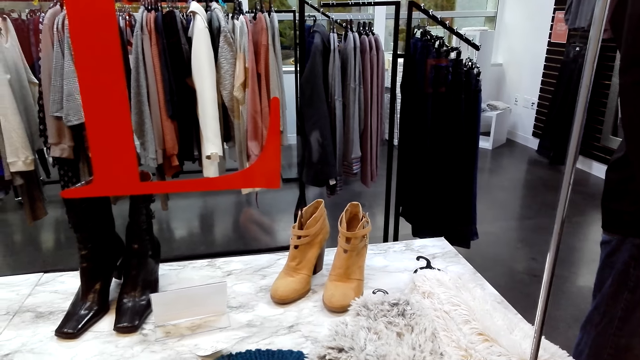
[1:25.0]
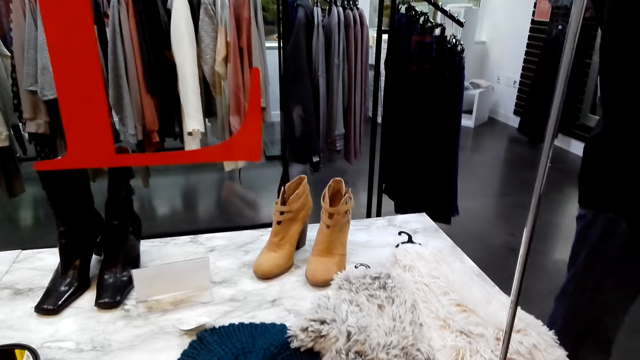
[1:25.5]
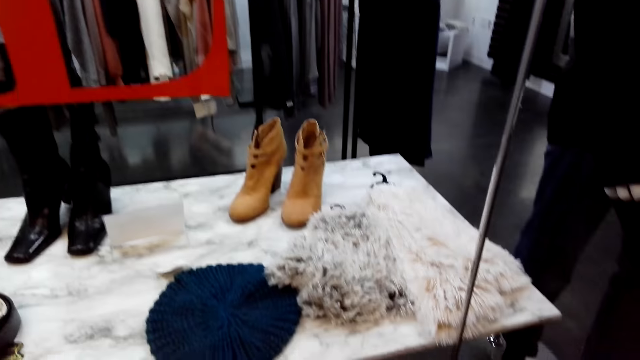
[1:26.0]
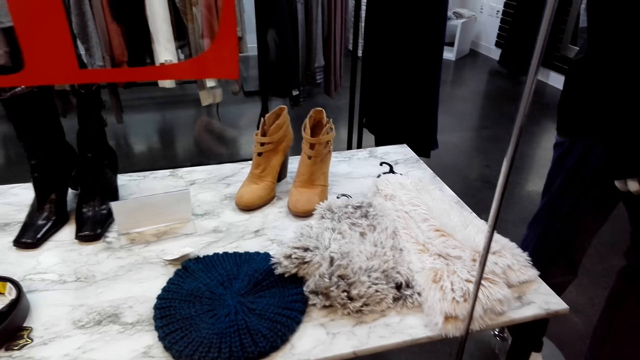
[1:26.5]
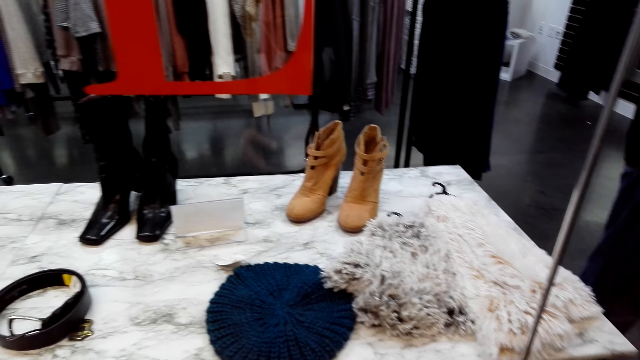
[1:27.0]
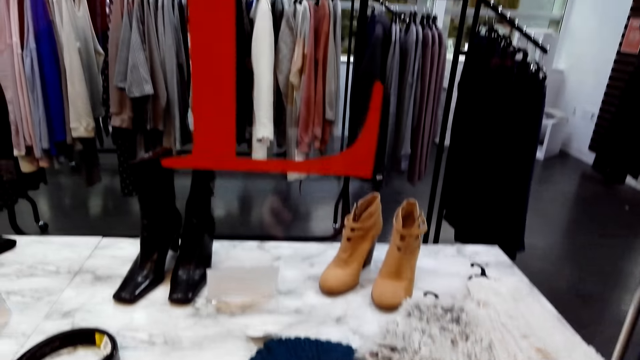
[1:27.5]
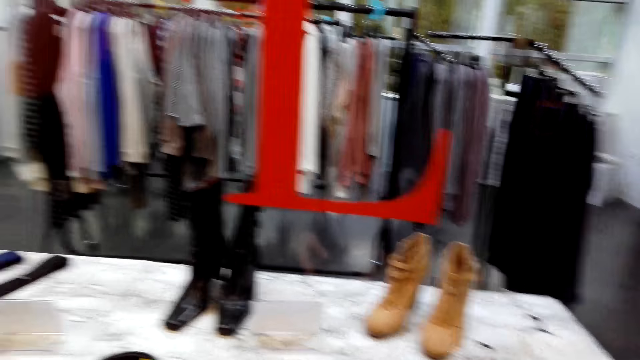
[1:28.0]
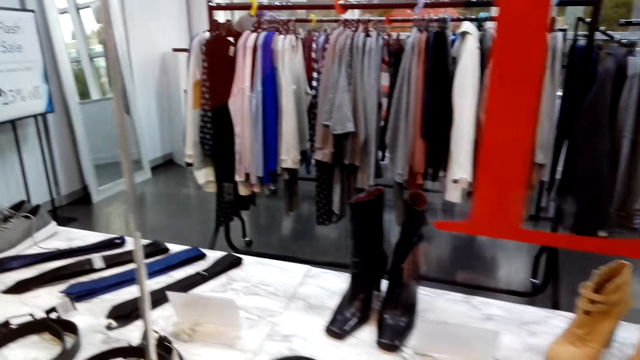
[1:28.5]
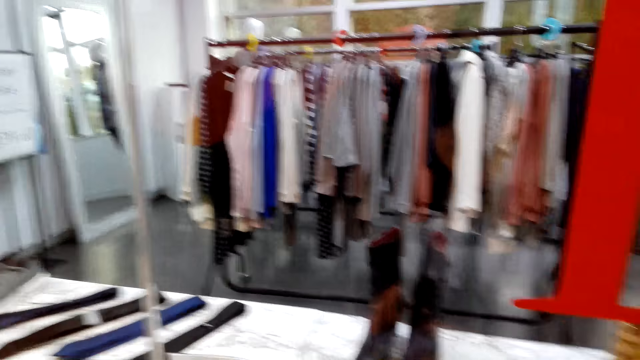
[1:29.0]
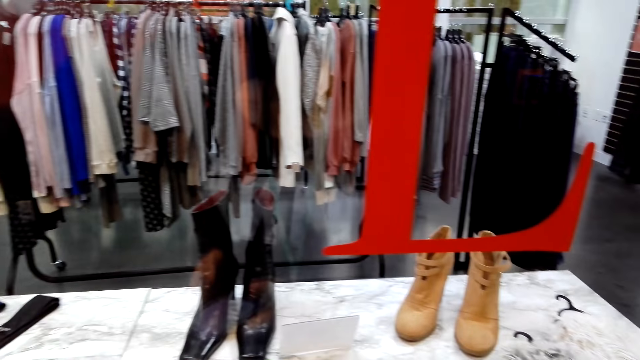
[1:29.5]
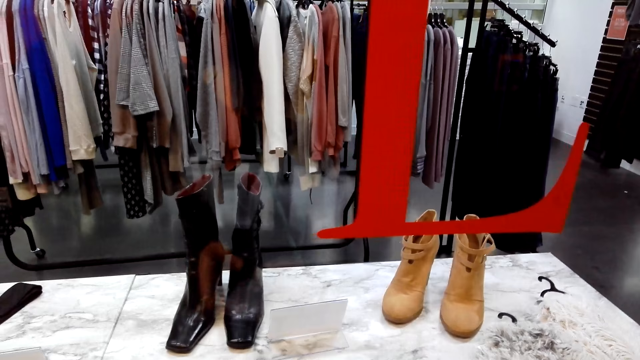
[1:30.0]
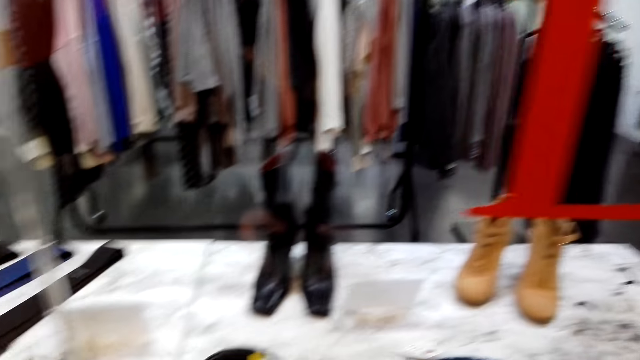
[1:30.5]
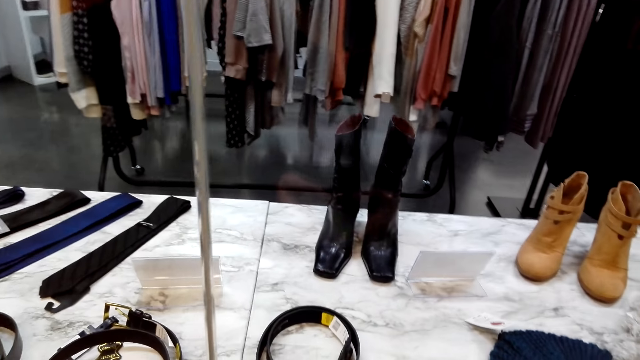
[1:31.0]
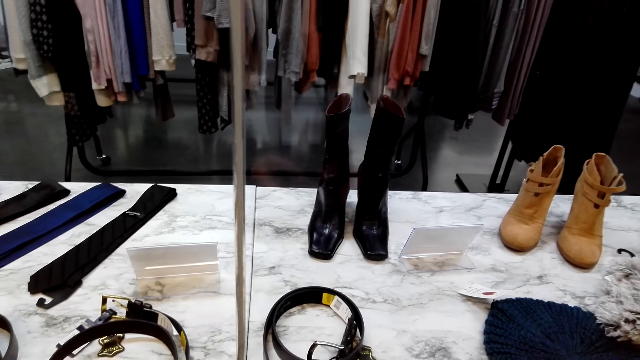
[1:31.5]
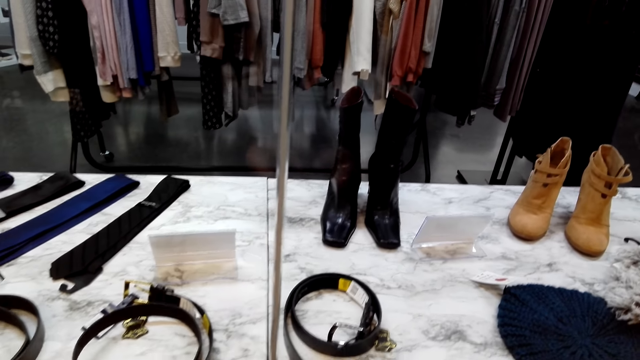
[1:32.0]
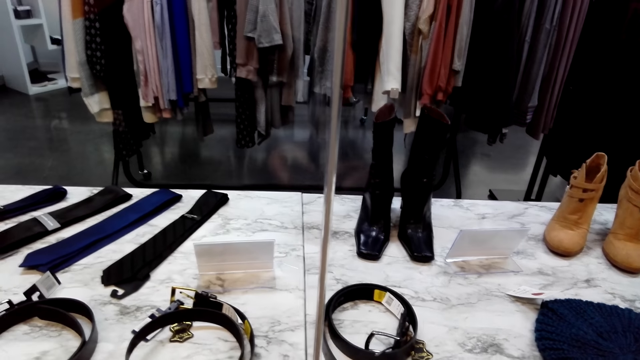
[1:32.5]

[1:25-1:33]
The camera wearer looks around.

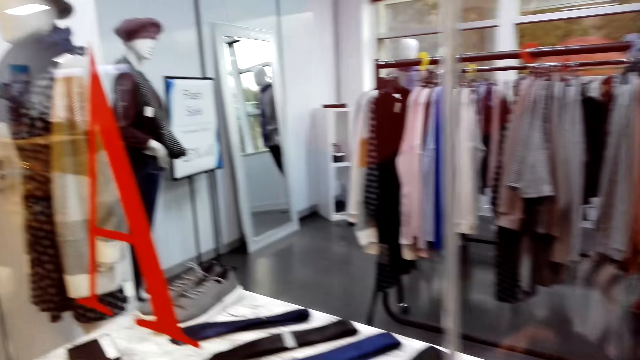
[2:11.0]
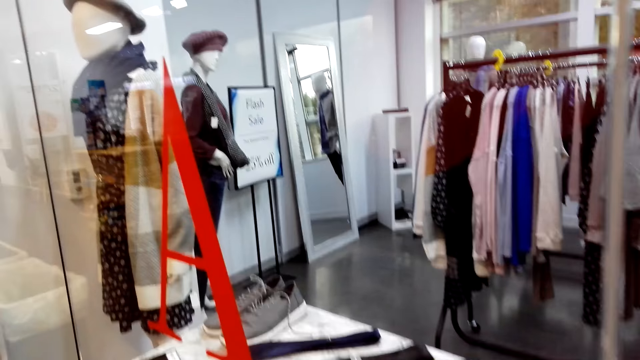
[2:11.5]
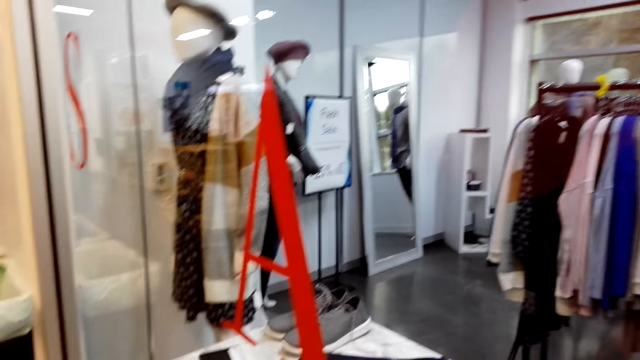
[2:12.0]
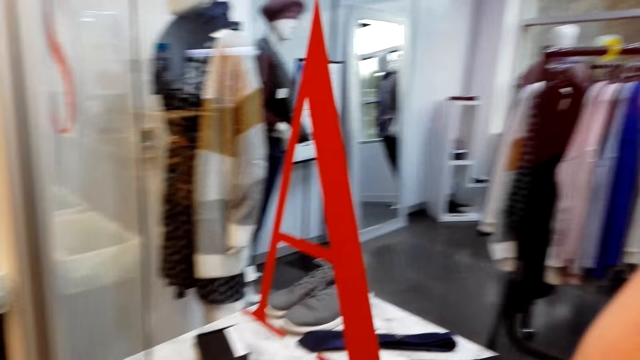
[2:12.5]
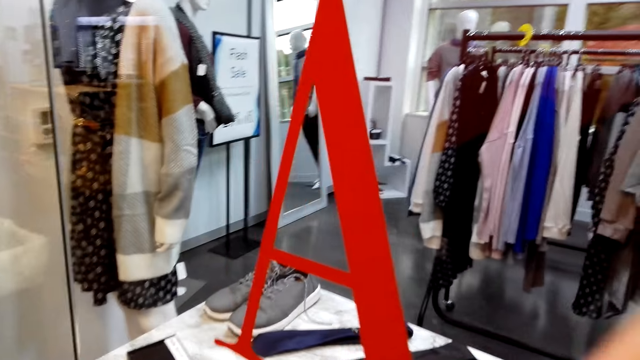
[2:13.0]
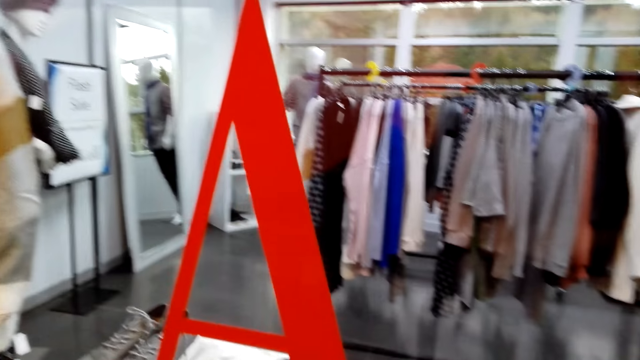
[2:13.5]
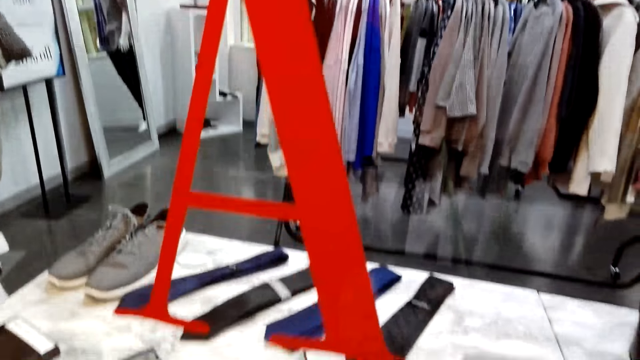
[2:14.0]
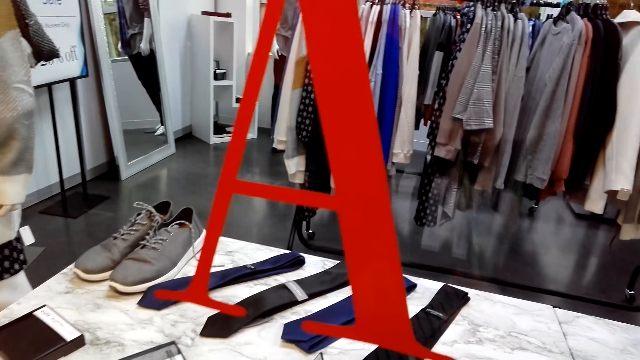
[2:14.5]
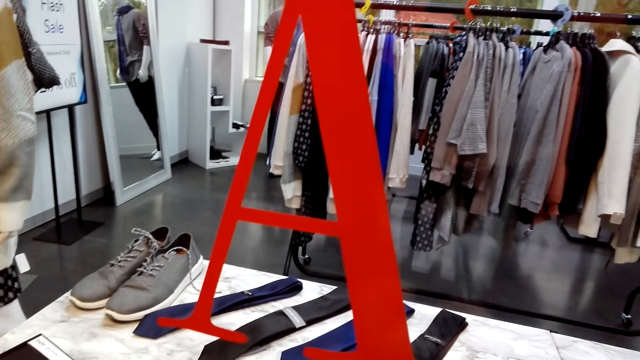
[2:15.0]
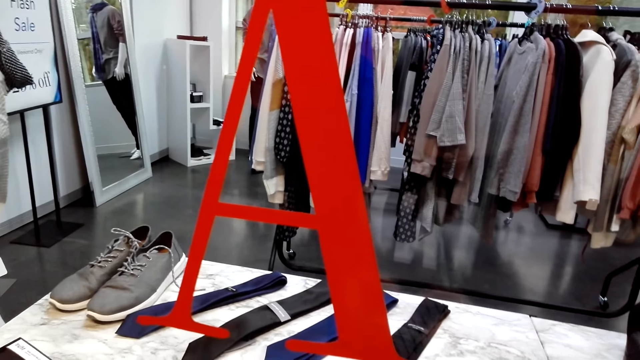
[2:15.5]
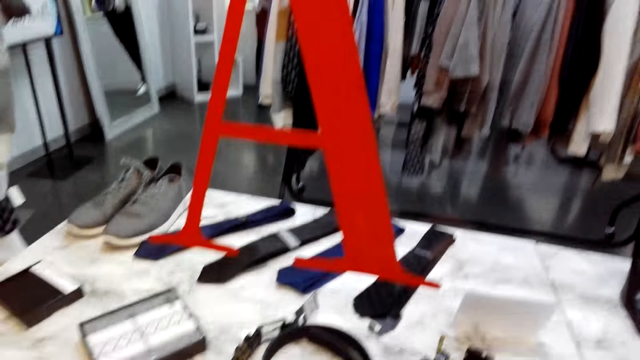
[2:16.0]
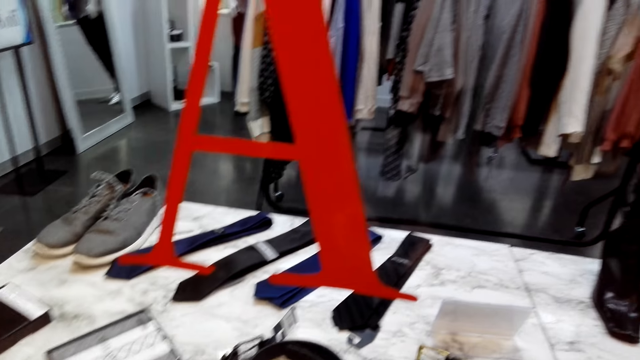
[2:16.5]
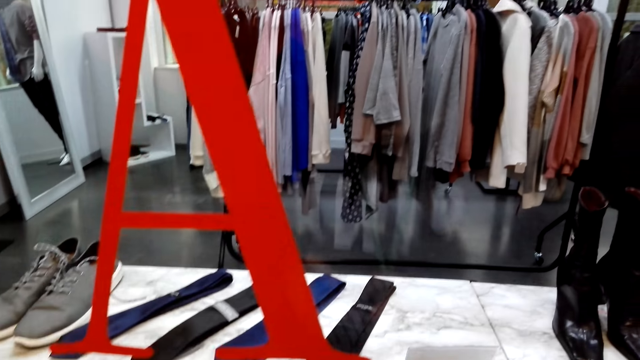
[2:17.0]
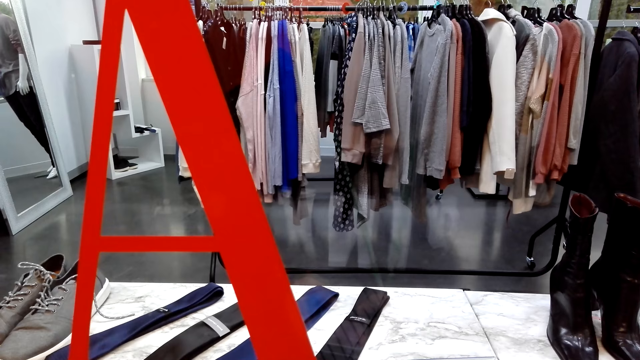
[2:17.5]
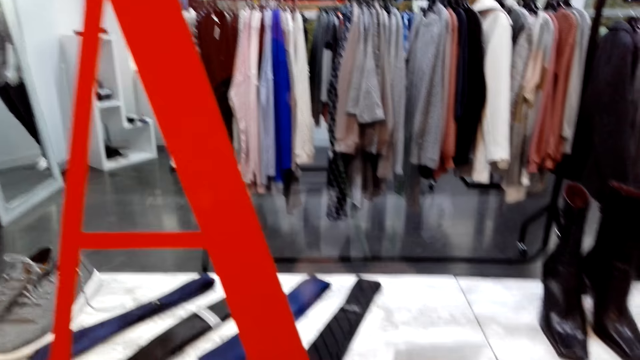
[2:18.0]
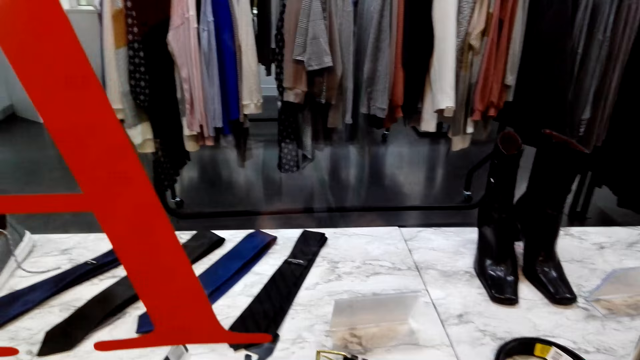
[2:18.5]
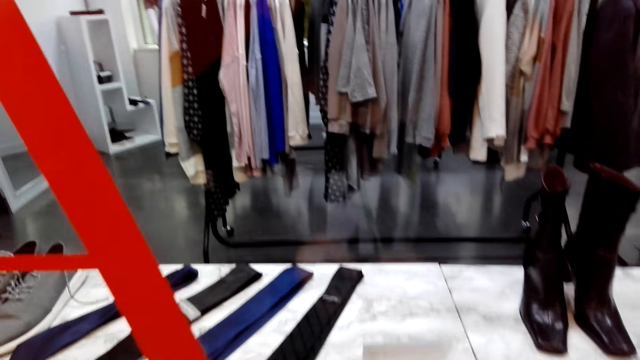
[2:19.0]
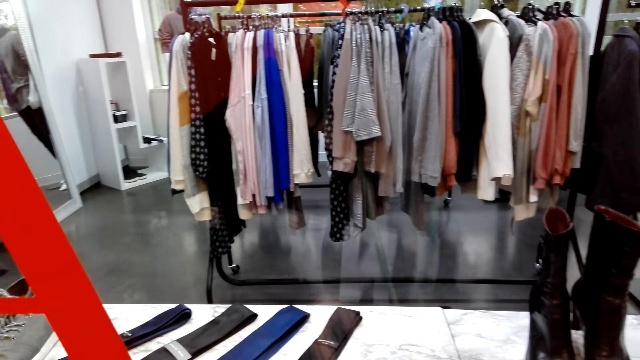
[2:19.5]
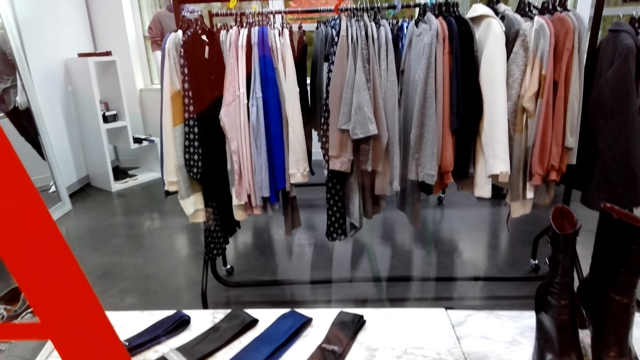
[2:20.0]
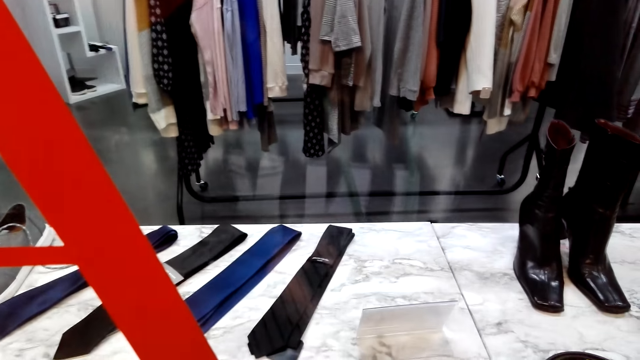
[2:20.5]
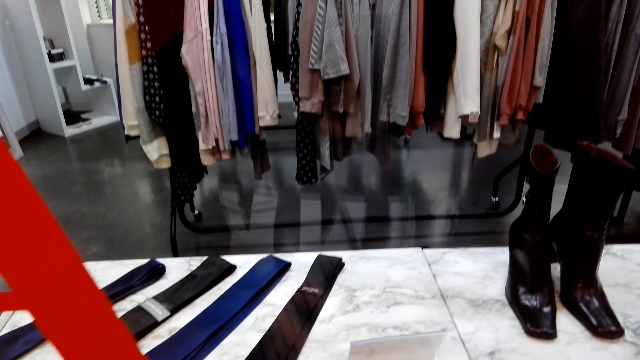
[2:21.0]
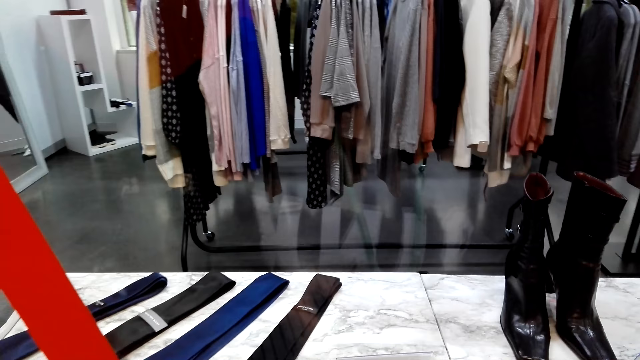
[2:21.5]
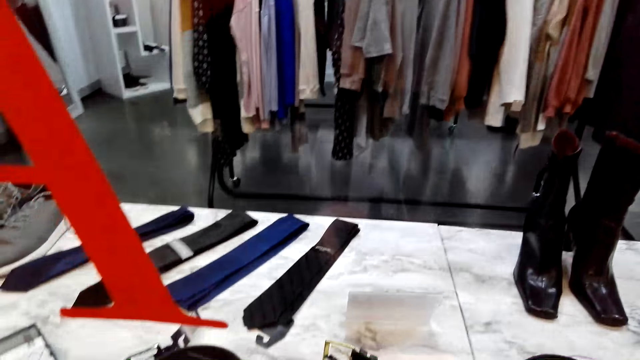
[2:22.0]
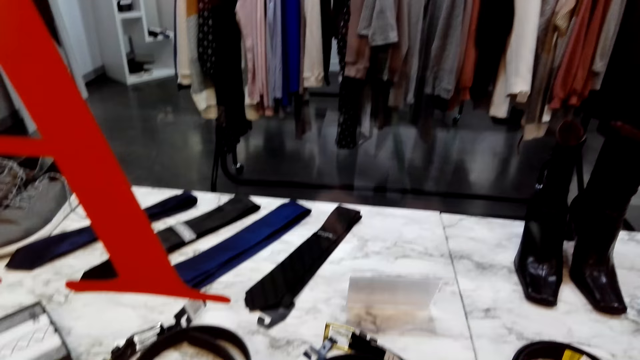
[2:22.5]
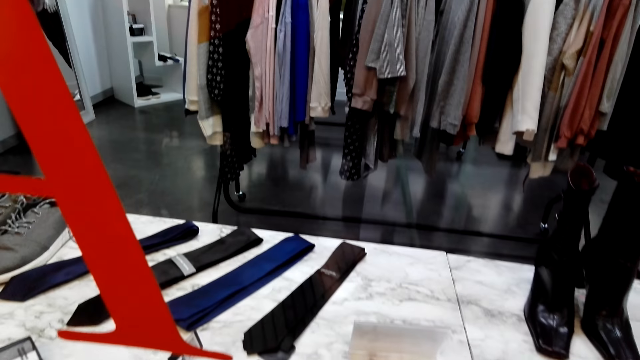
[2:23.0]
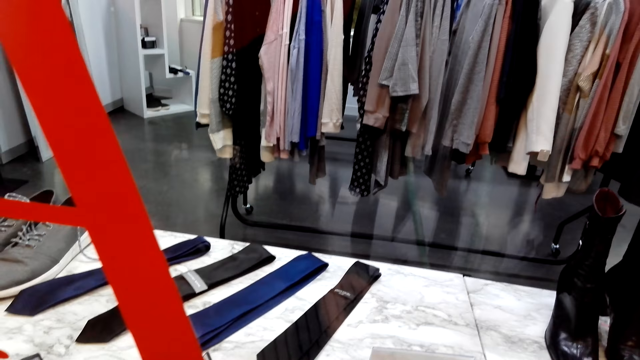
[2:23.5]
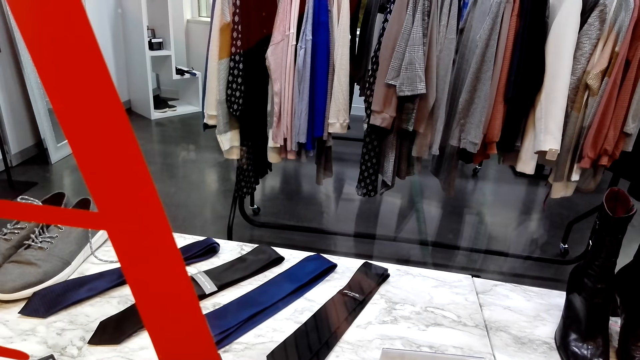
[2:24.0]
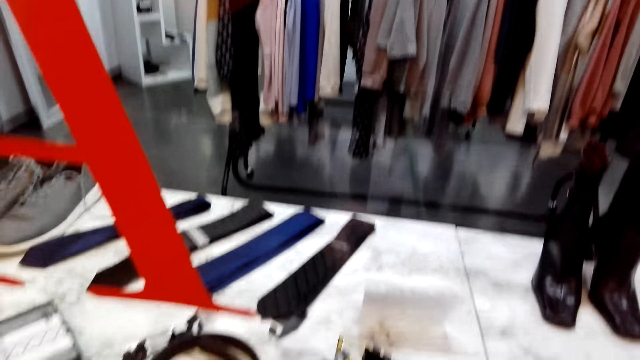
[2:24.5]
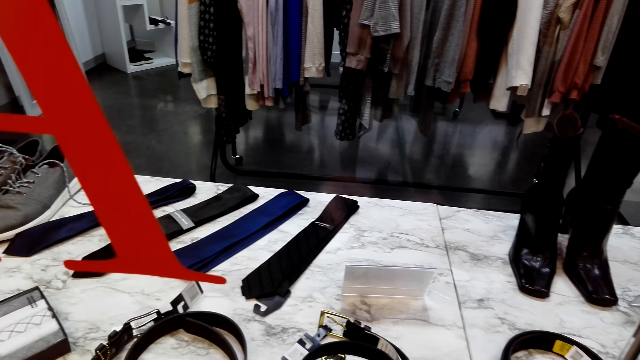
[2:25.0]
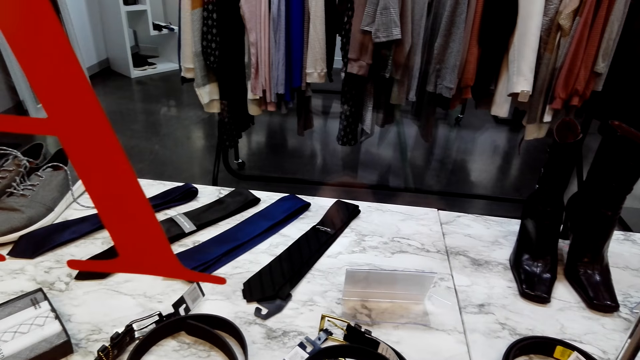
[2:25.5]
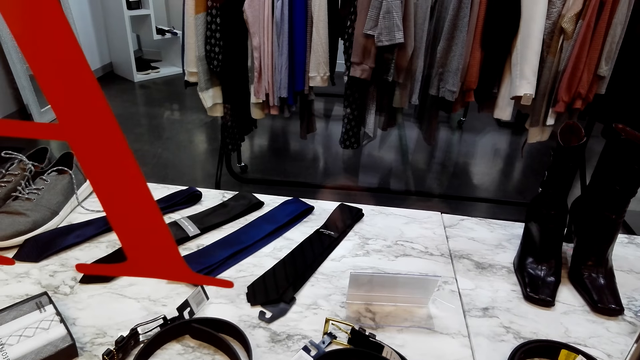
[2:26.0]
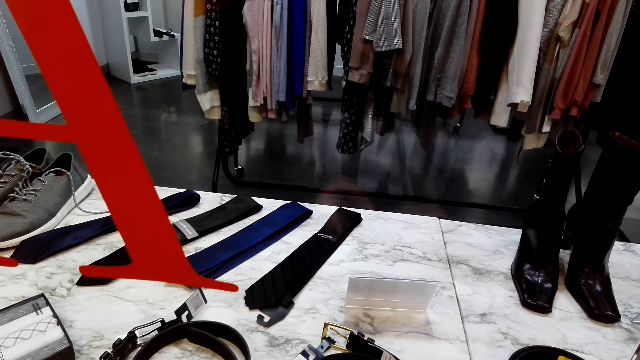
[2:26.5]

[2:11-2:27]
The camera wearer moves around, raises their hand, and lowers their hand. They look around.
